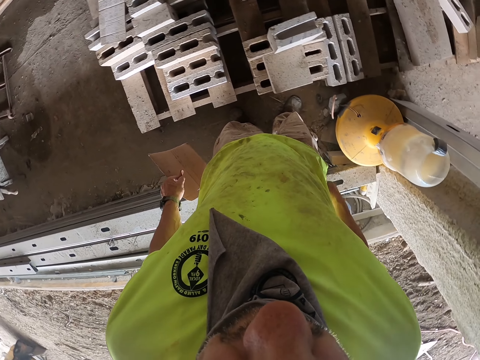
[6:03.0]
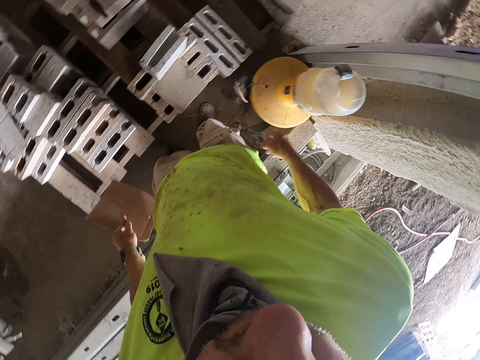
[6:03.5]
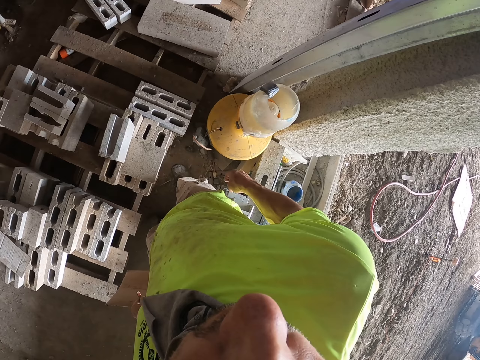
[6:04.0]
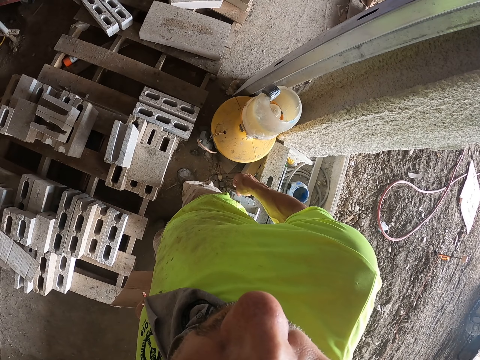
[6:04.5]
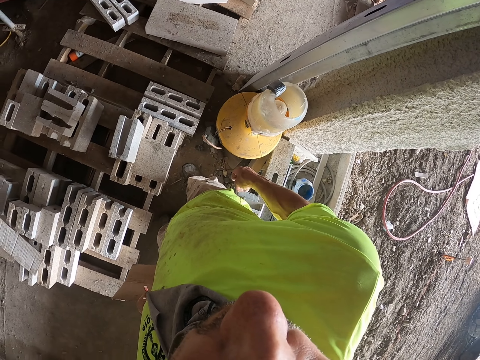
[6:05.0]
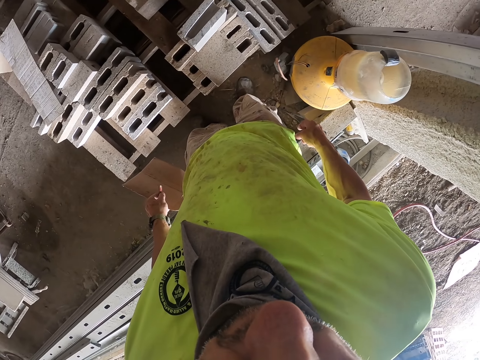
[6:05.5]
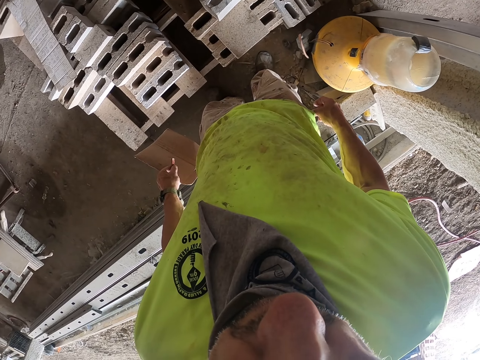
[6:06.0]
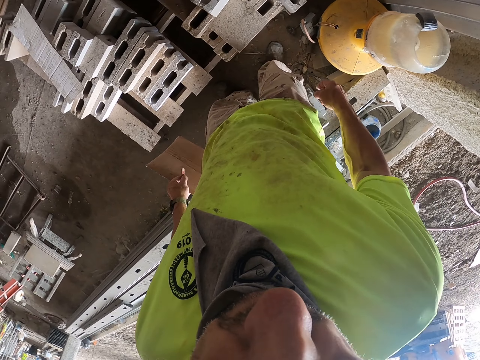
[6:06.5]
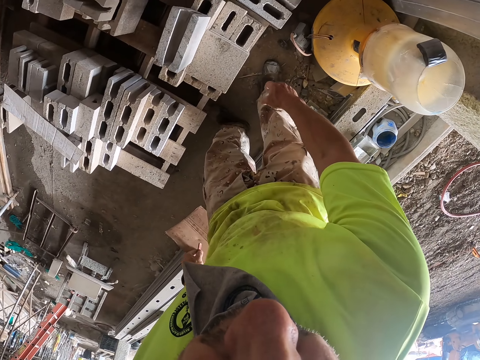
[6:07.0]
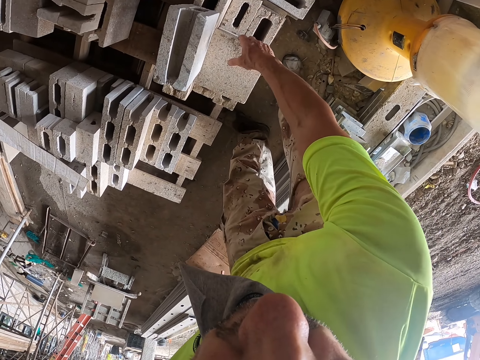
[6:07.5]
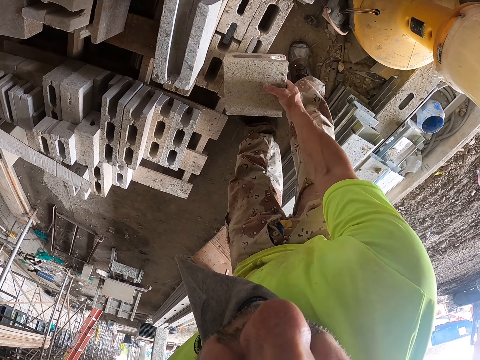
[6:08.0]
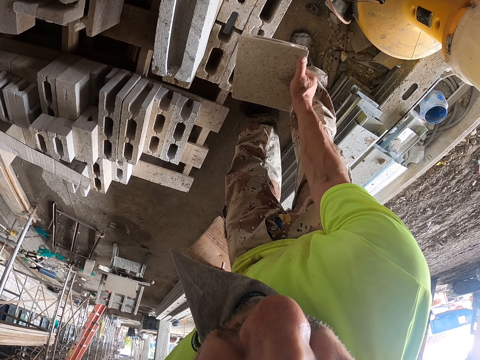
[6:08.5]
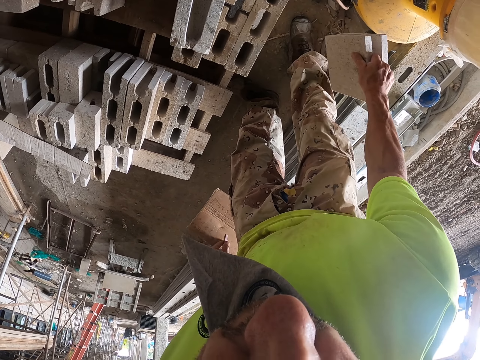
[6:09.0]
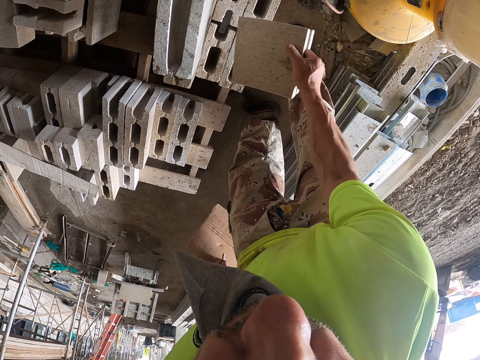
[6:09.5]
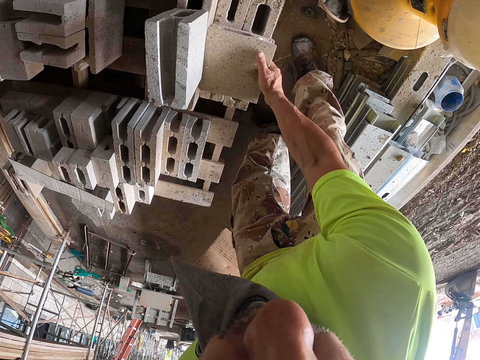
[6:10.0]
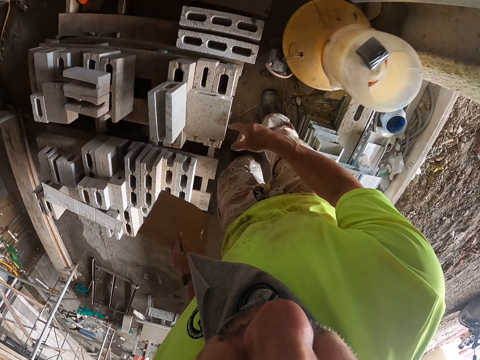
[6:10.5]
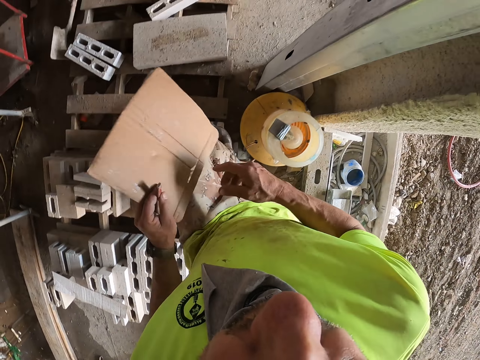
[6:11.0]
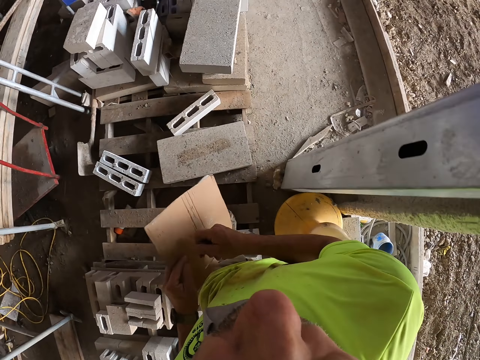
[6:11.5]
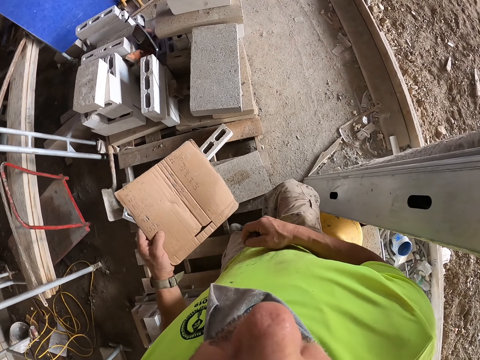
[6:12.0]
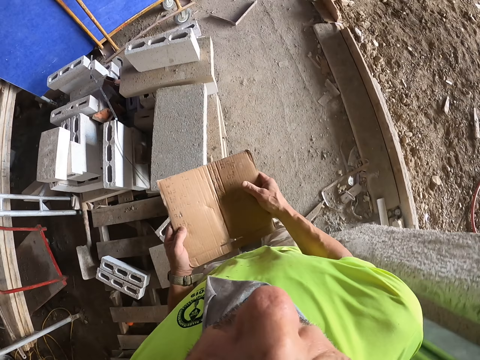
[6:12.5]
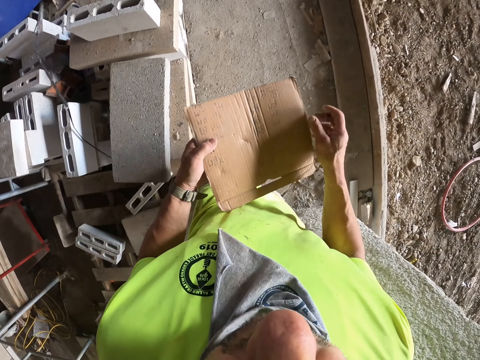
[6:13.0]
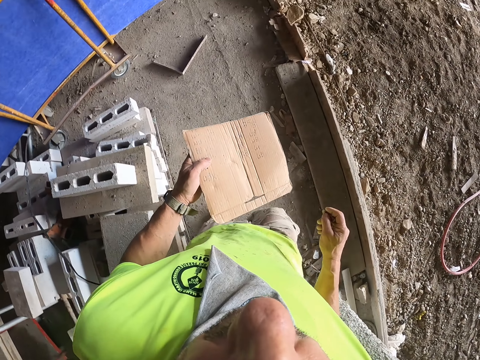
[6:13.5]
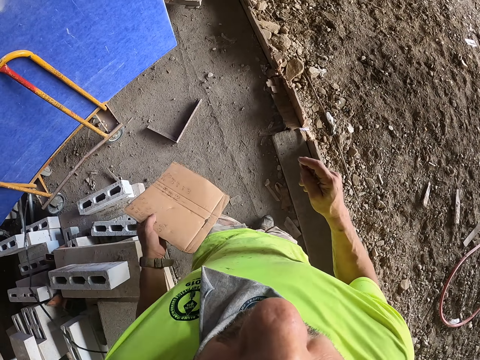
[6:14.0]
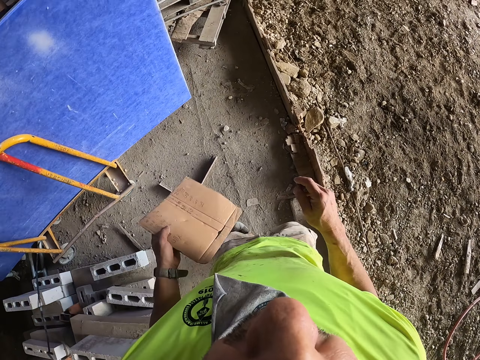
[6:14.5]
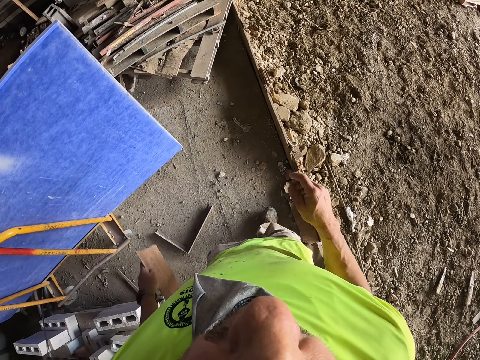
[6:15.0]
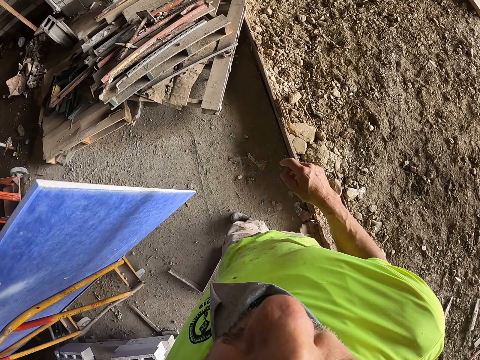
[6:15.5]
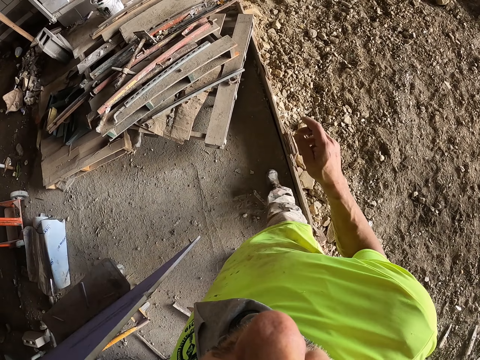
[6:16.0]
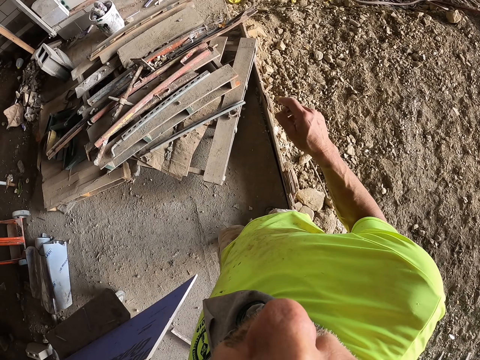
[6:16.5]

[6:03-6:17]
The camera wearer looks around the construction site. They pick up a brick from the stand, place the brick on the stand, walk around the construction site over the bricks, pick up a pencil with one hand, hold paper with both hands, and walk around the construction site towards the wooden pieces.

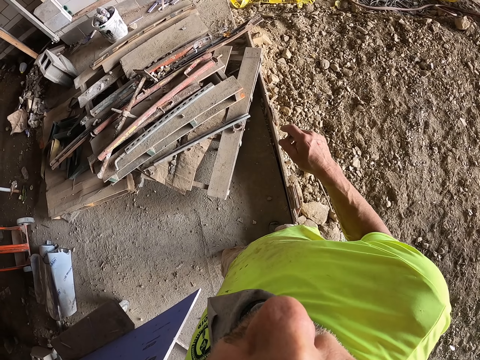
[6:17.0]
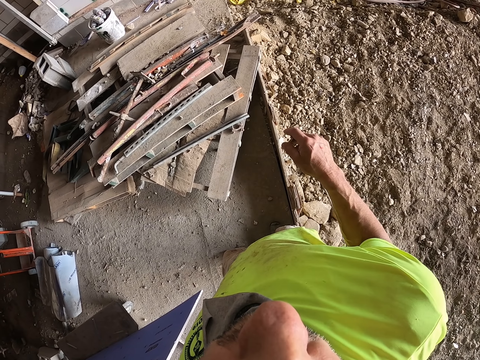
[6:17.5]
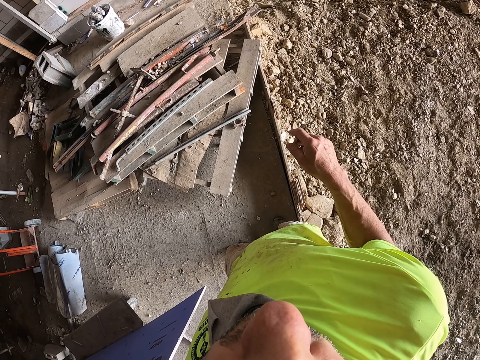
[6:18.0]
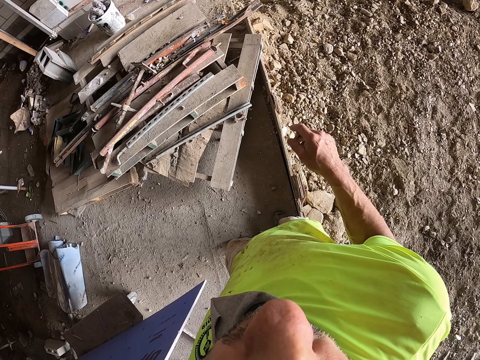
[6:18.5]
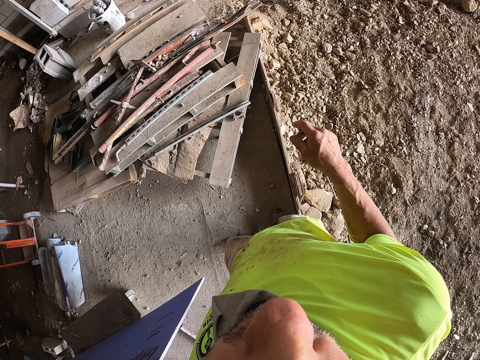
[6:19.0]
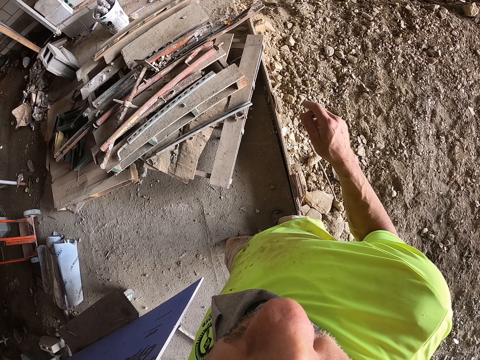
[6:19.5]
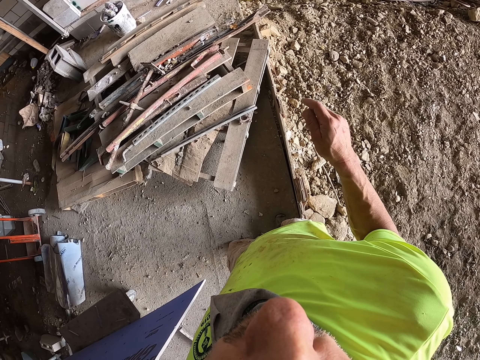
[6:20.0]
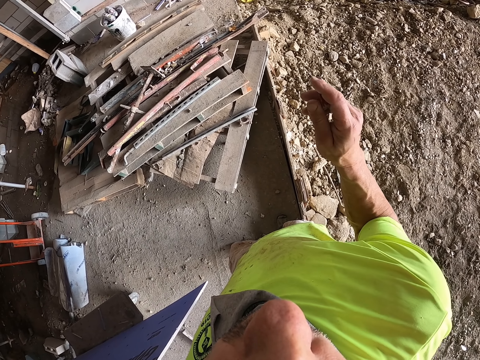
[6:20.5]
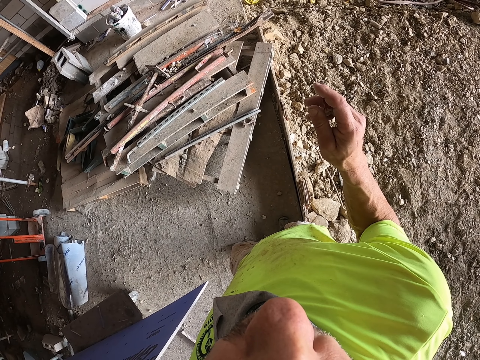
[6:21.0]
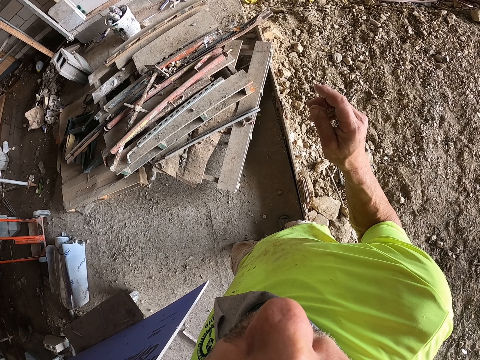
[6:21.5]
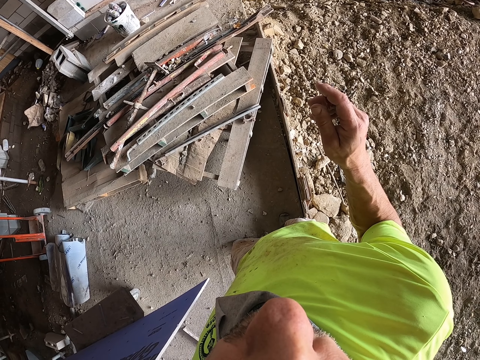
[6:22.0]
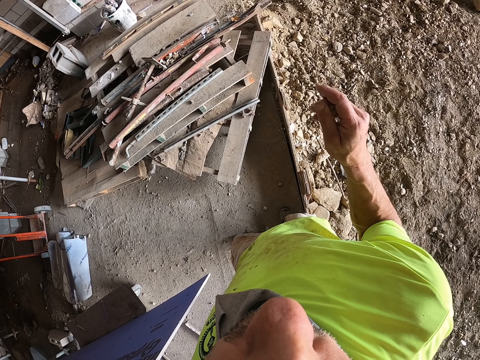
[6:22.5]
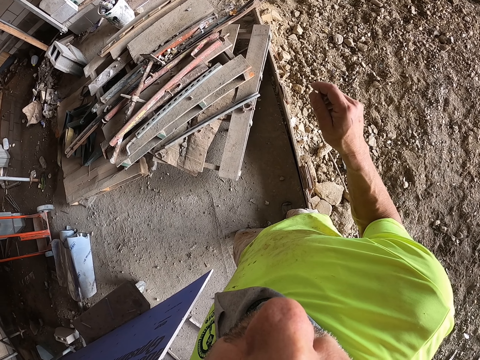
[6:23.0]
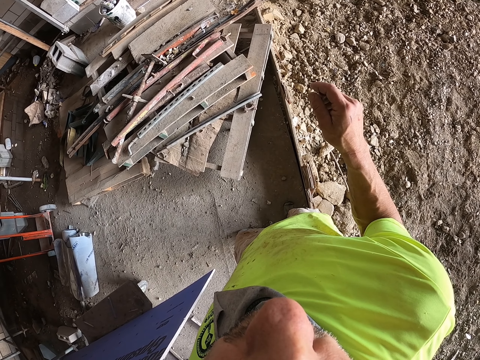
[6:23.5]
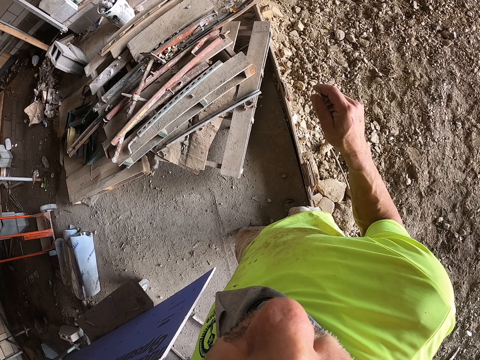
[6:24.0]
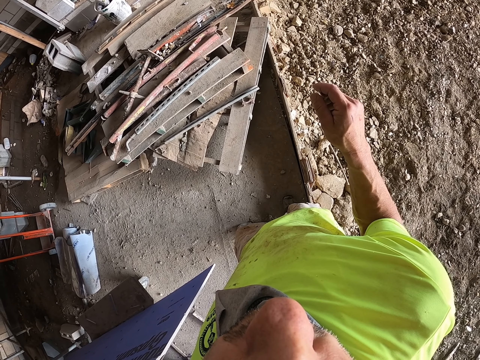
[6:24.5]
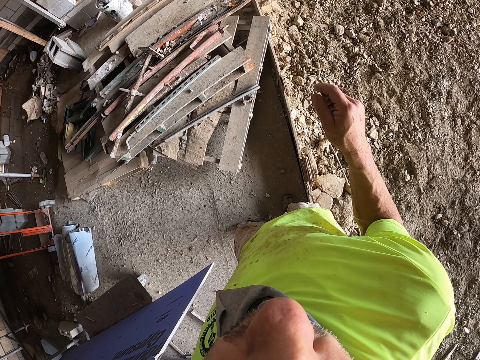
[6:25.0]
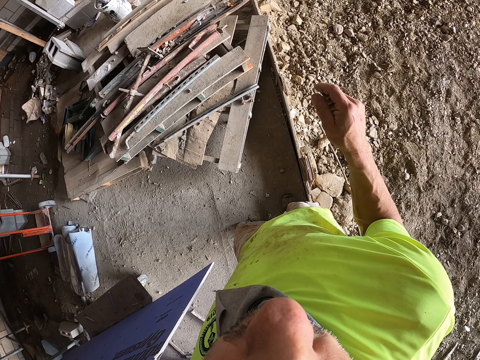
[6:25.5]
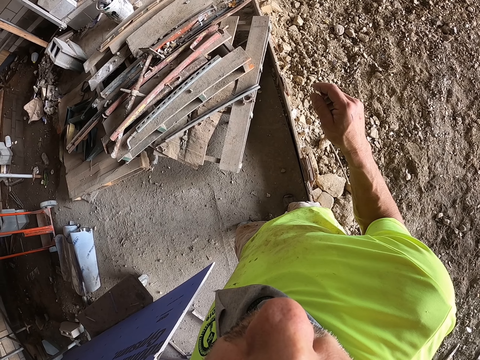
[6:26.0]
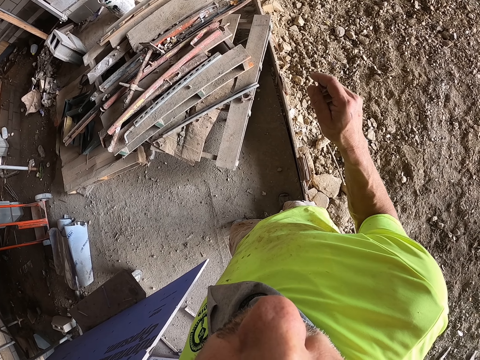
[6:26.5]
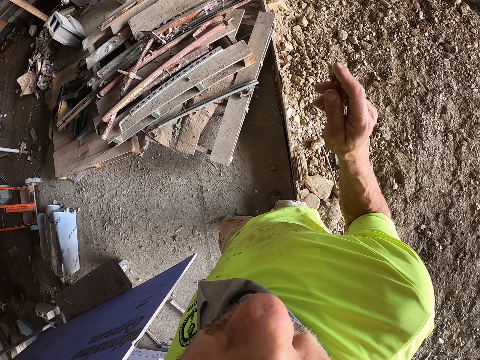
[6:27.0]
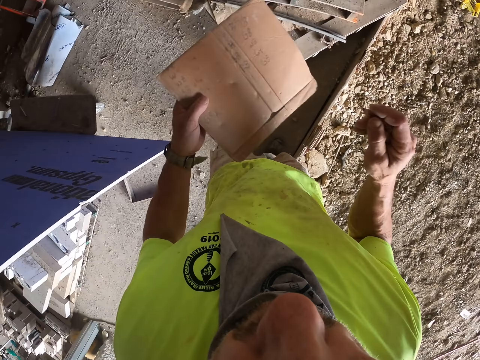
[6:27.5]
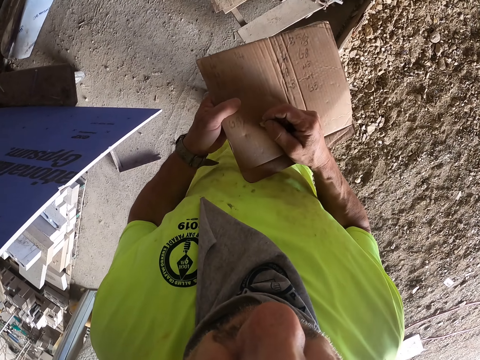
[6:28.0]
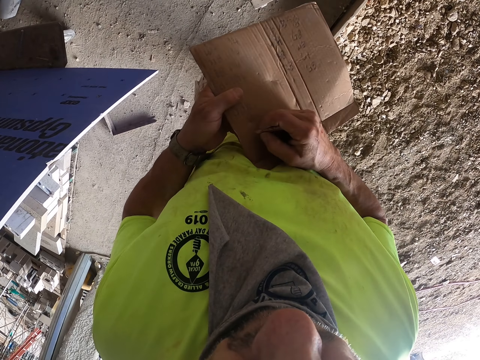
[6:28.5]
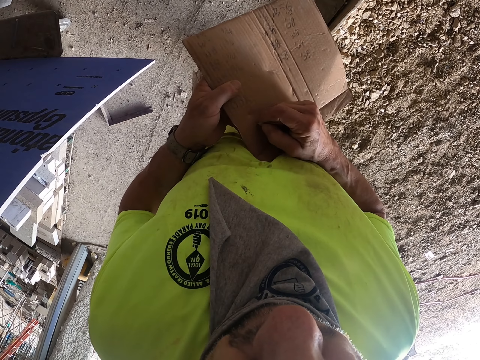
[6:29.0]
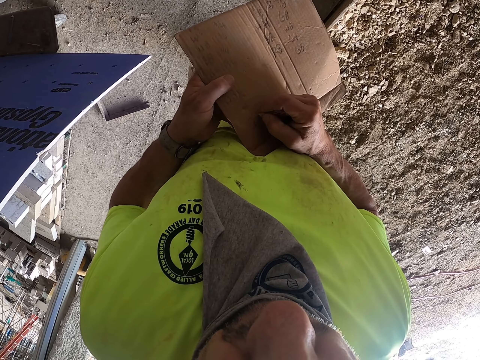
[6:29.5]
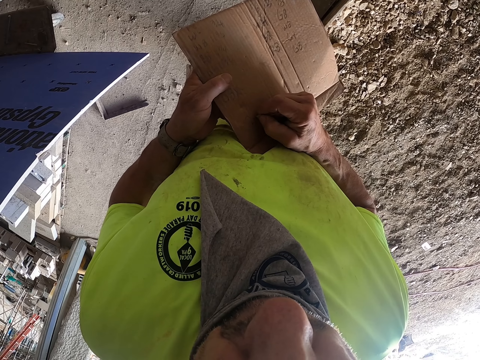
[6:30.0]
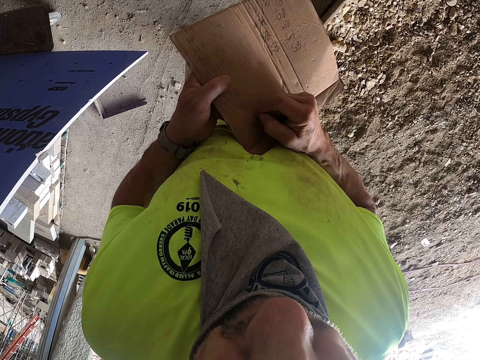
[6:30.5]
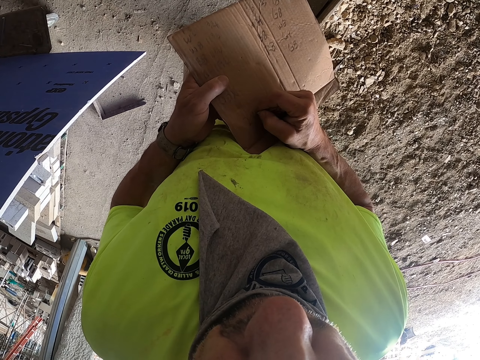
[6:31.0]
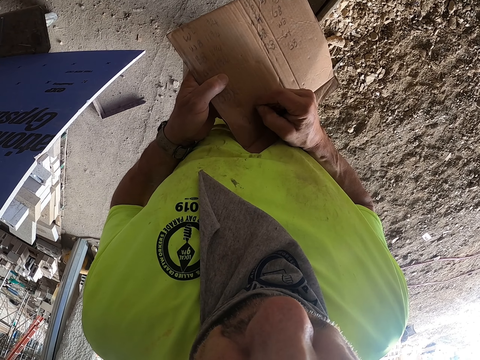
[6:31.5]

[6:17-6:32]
The camera wearer looks at the wooden pieces. He gestures with his hand. He writes on the carton.
